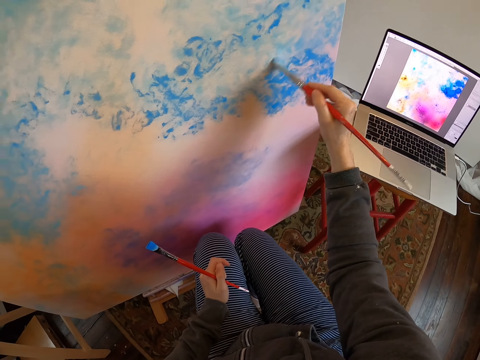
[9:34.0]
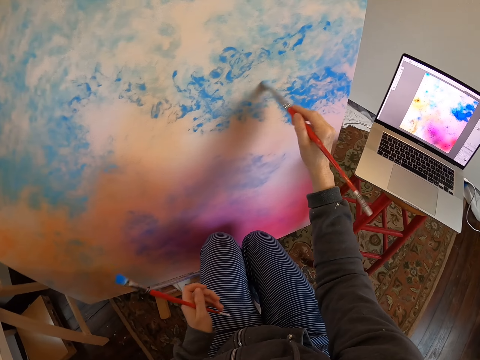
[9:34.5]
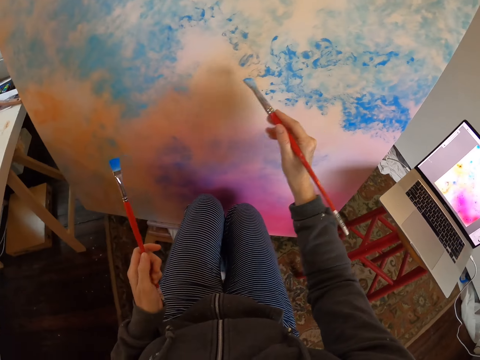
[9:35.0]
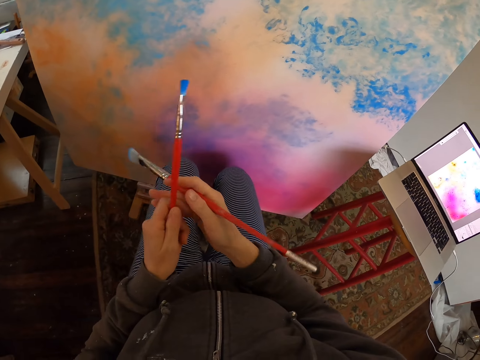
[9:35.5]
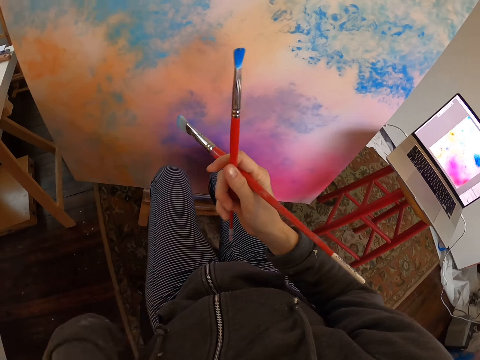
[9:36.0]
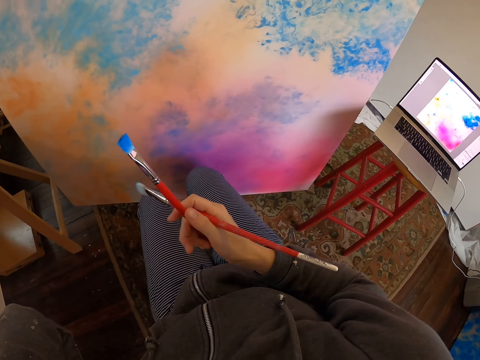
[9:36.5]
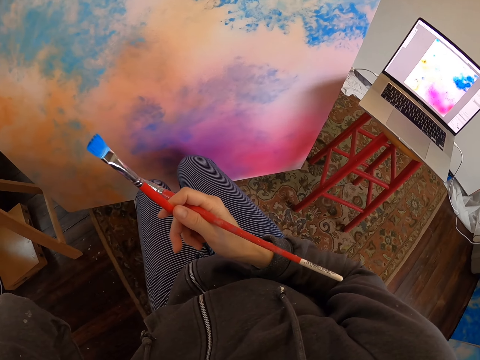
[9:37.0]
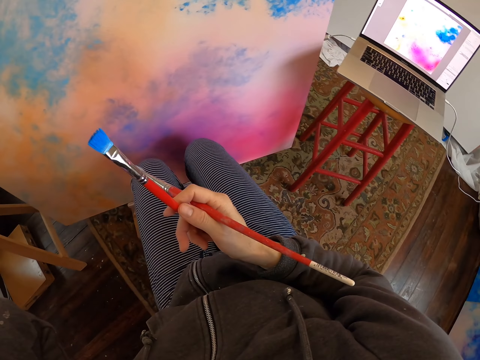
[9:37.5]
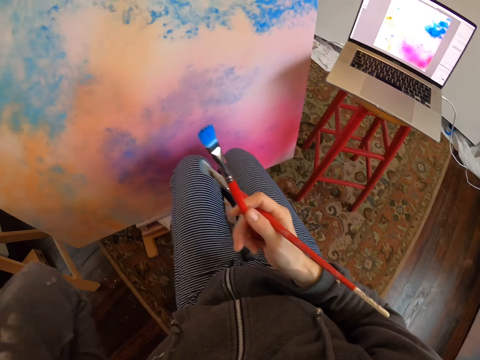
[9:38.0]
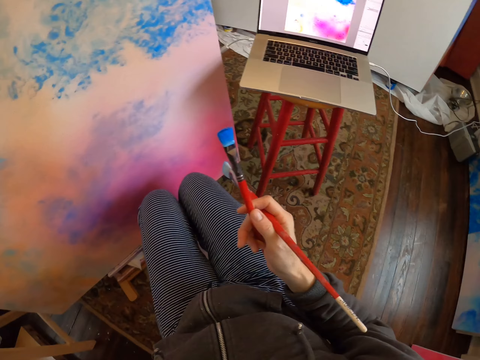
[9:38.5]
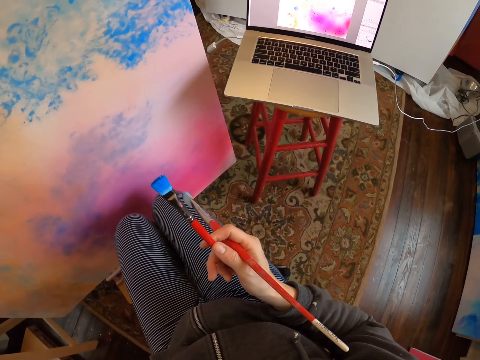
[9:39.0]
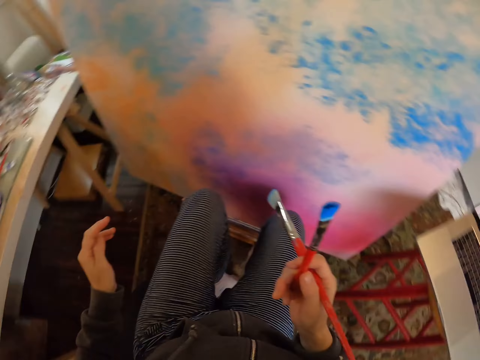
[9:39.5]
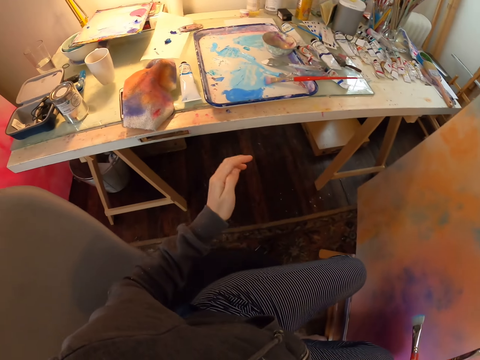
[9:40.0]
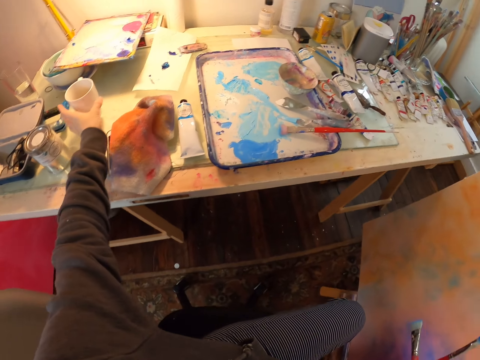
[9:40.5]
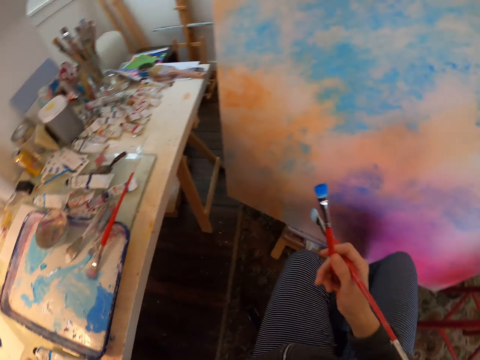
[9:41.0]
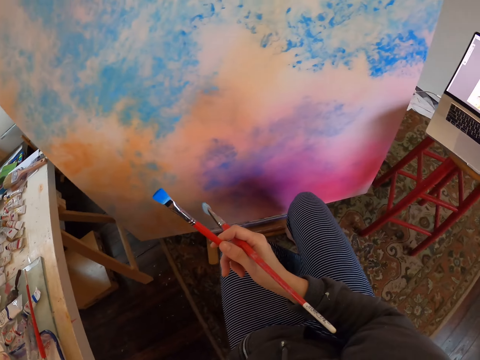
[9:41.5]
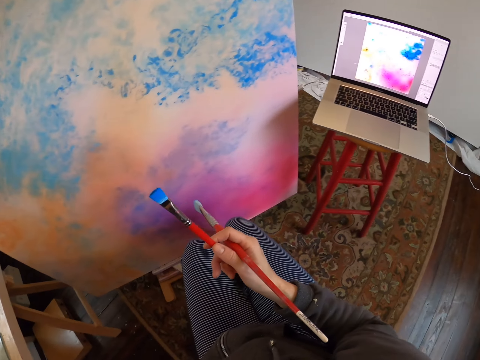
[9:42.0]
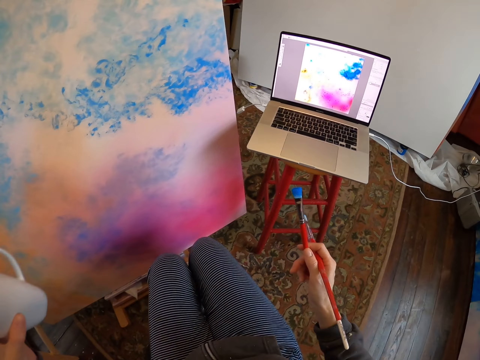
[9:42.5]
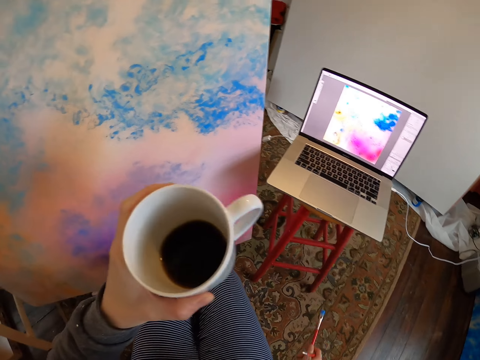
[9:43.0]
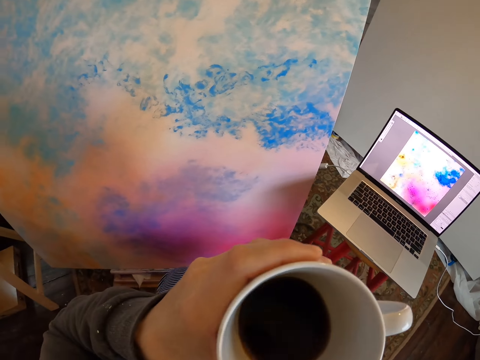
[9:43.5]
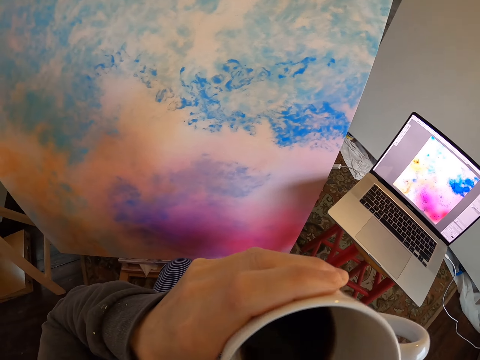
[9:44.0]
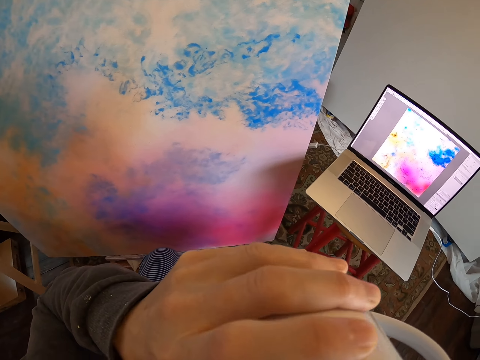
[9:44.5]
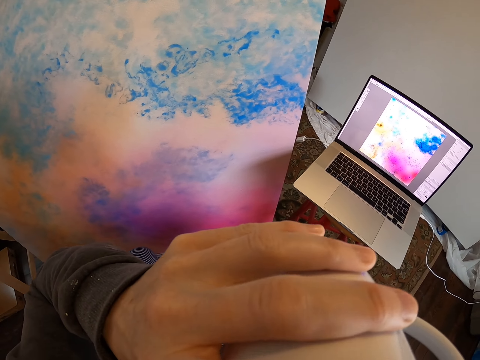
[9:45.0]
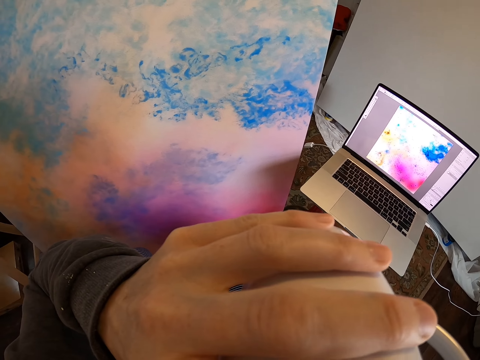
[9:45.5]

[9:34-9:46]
The camera wearer holds paint brushes in the right hand. They switch the paint brush to the right hand. They pick up a cup of coffee from the table. They sip the drink.

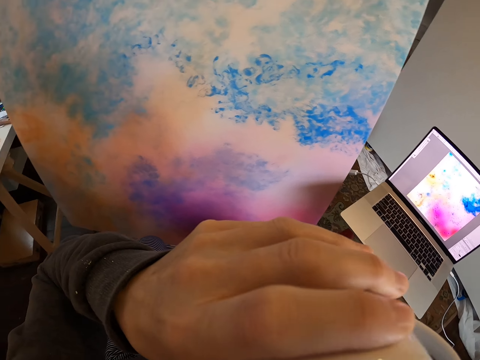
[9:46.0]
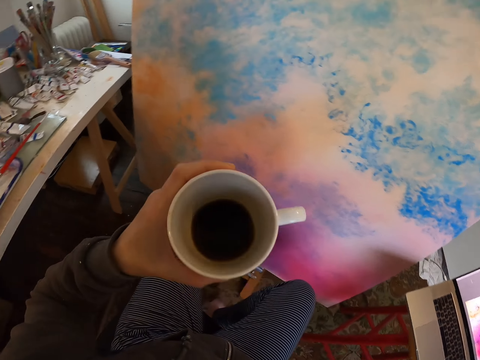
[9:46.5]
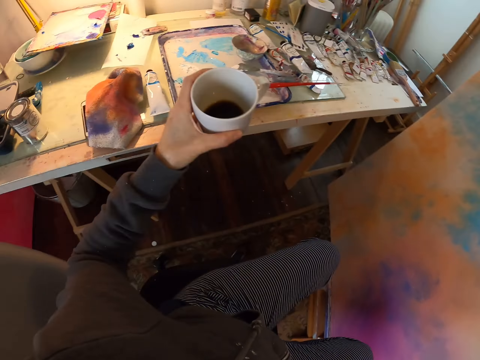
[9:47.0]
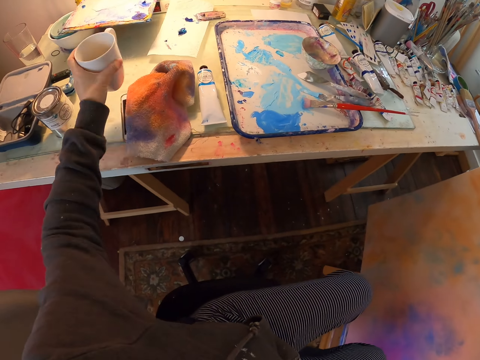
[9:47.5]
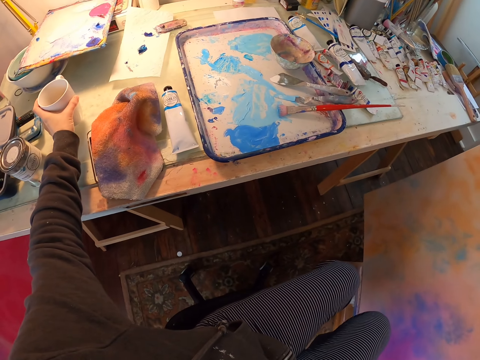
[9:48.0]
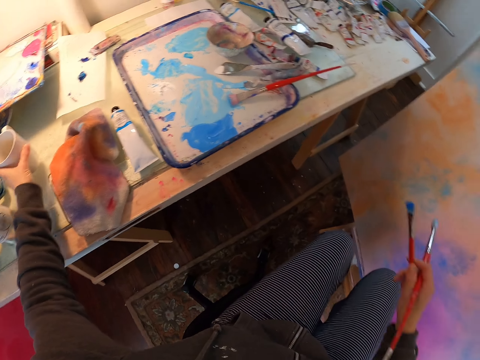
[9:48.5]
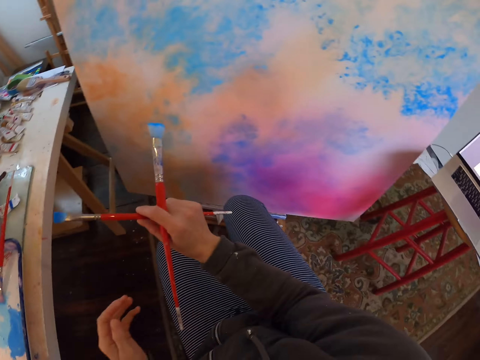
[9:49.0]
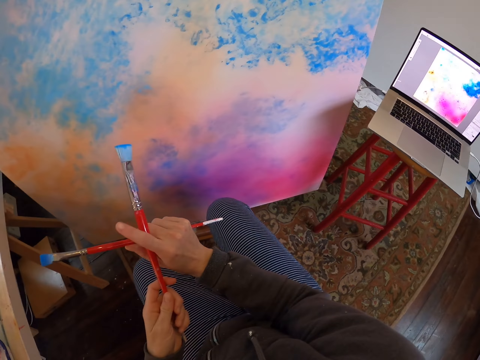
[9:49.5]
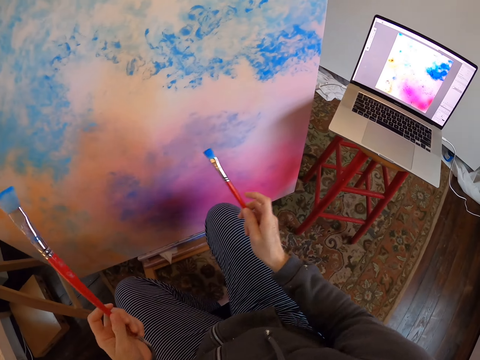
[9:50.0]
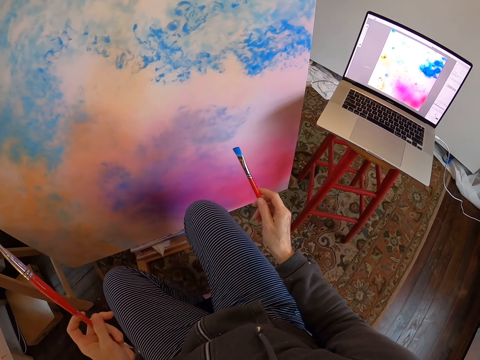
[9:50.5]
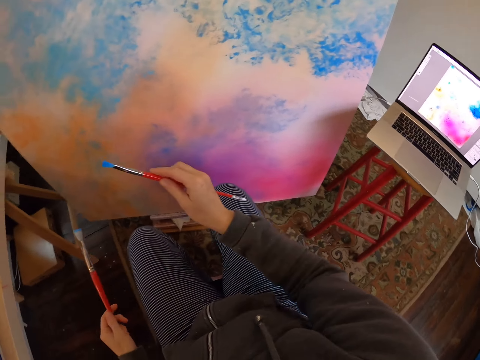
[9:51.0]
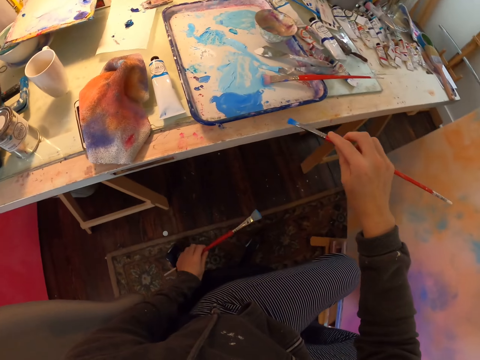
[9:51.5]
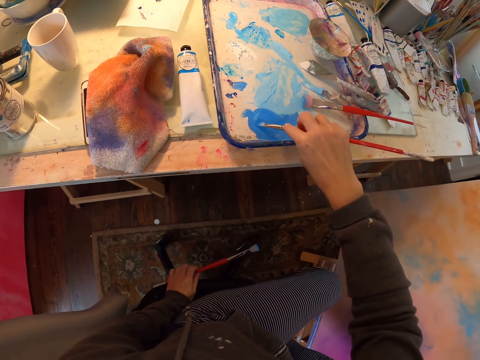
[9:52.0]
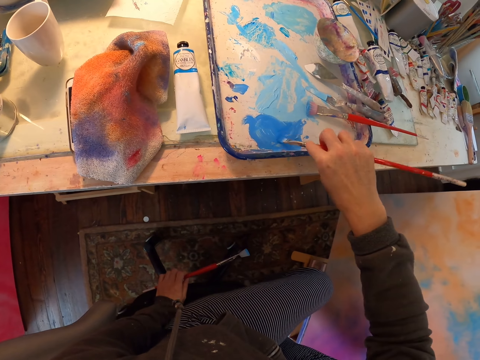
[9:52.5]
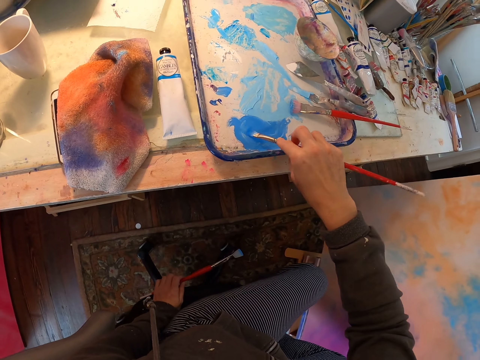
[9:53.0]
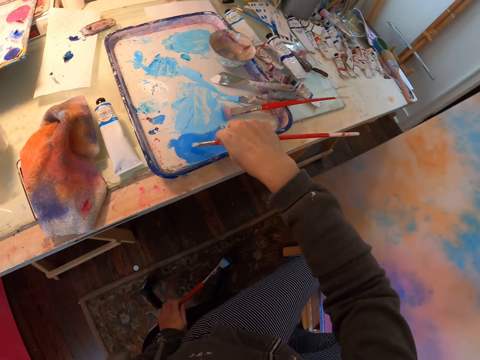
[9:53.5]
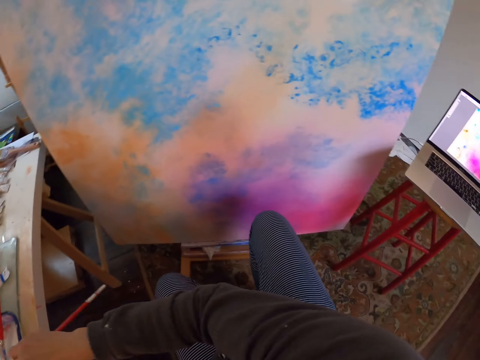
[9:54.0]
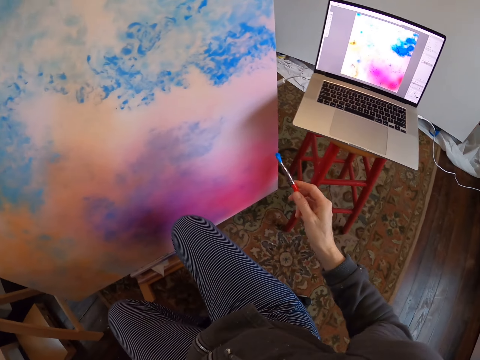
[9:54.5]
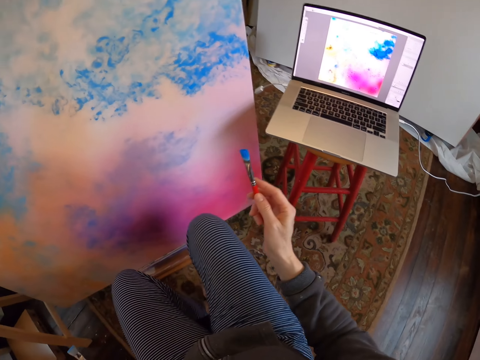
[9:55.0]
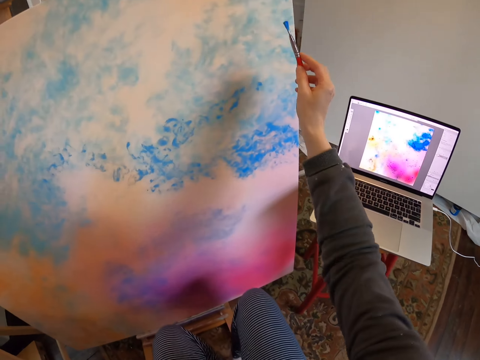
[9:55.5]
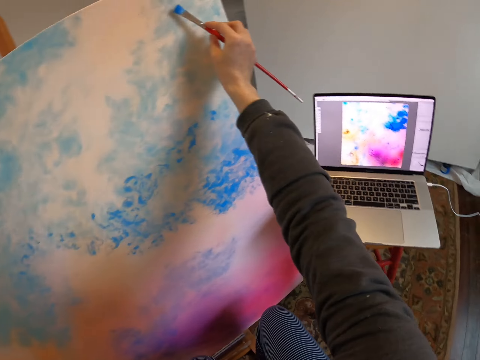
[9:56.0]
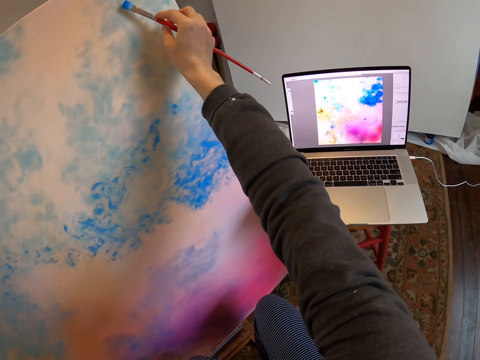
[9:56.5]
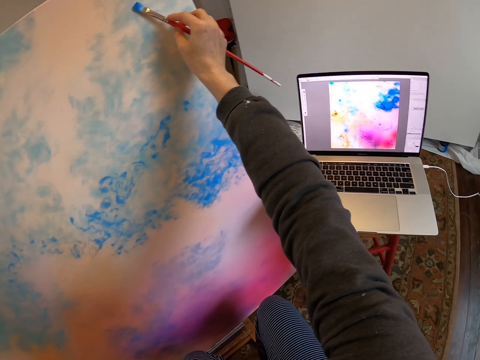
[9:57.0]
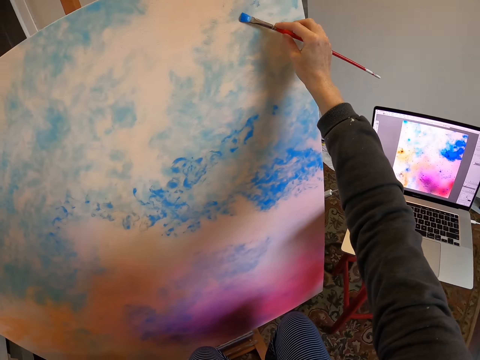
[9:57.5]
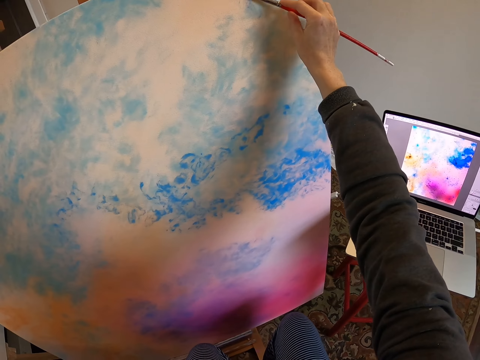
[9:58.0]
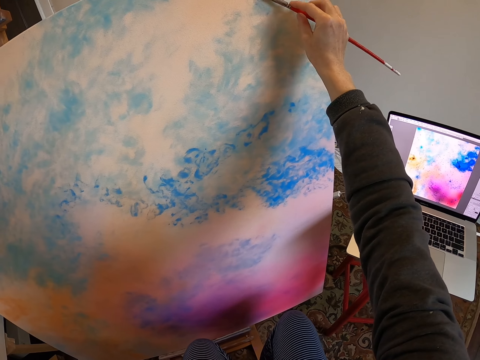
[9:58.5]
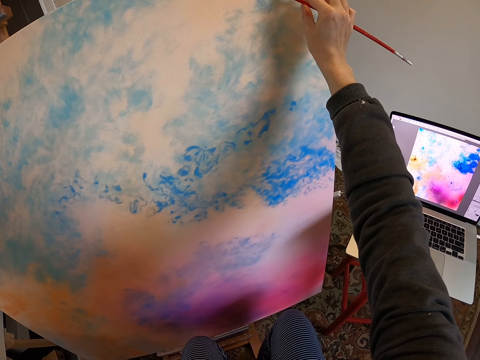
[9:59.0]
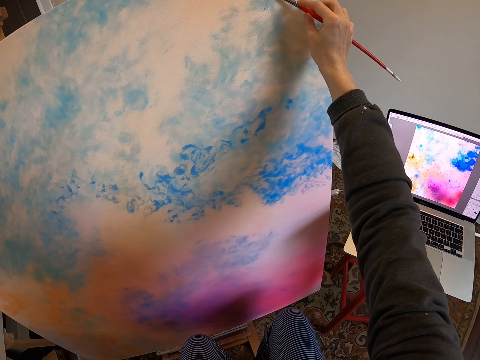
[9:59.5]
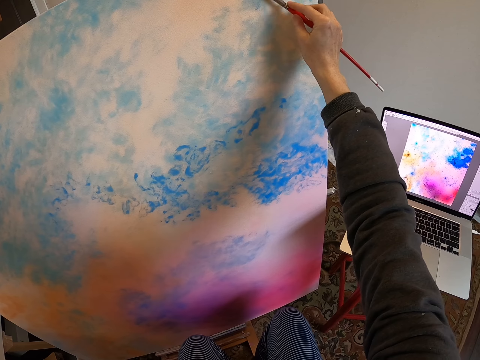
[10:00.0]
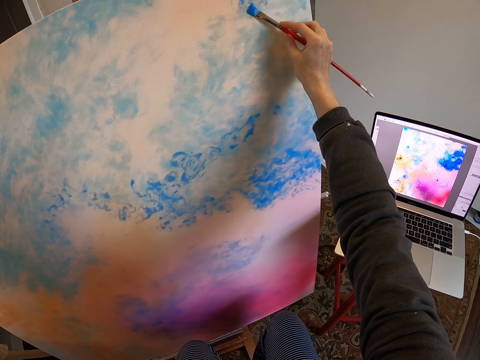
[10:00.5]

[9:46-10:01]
The camera wearer returns the cup on the table. They hold the paint brush with the left hand. They dip the brush in the paint. They stir the paint with the paint brush. They turn towards the painting. They look at the laptop. They draw on the board.
